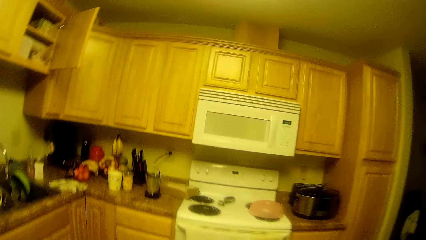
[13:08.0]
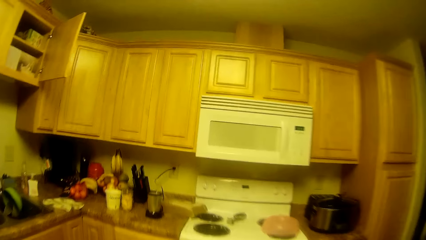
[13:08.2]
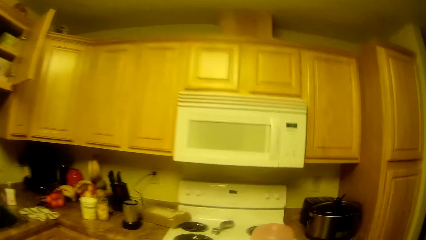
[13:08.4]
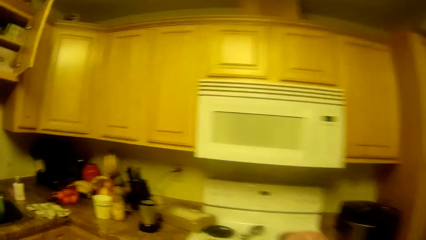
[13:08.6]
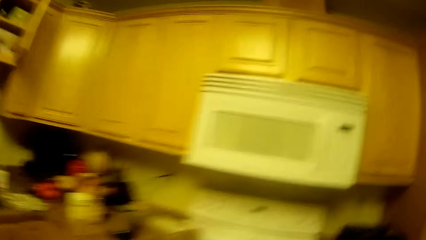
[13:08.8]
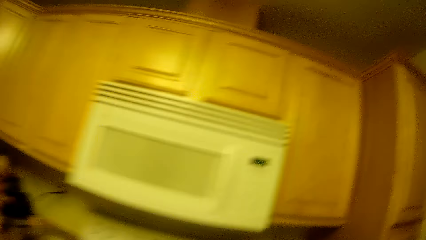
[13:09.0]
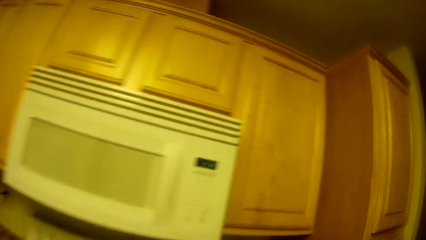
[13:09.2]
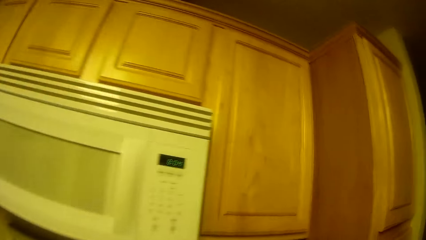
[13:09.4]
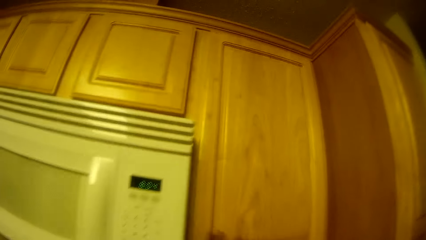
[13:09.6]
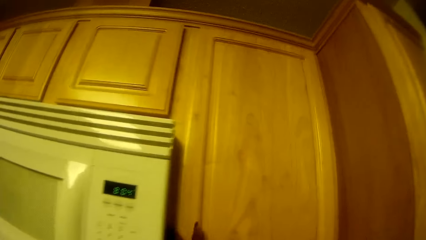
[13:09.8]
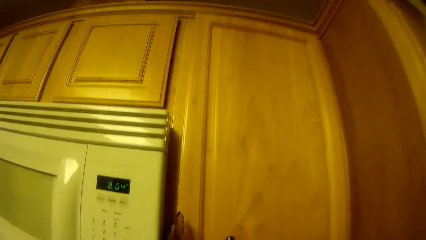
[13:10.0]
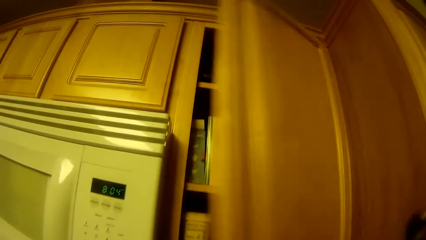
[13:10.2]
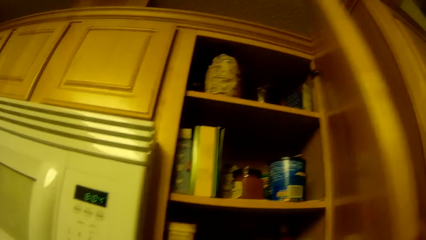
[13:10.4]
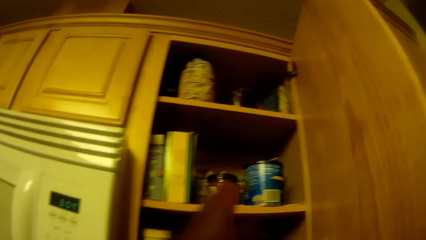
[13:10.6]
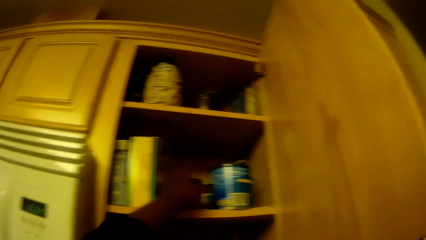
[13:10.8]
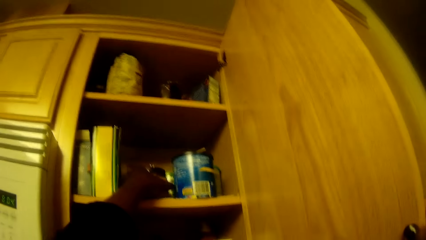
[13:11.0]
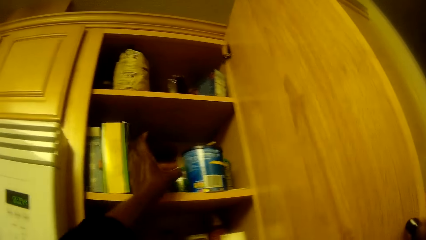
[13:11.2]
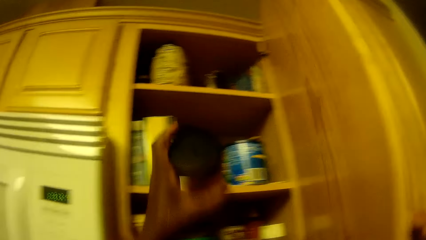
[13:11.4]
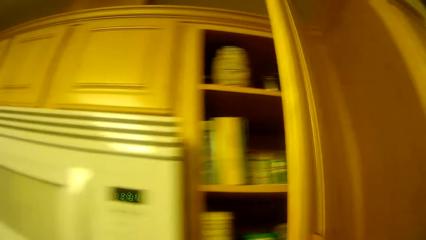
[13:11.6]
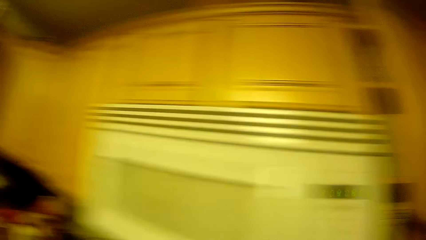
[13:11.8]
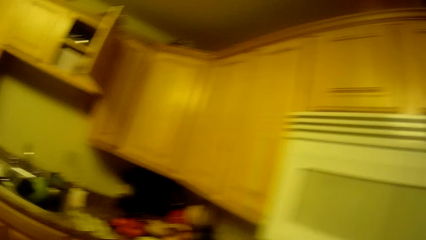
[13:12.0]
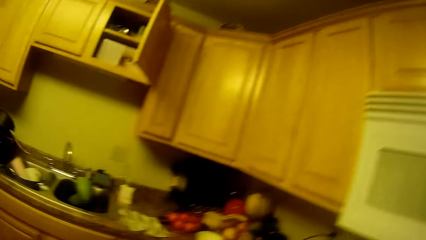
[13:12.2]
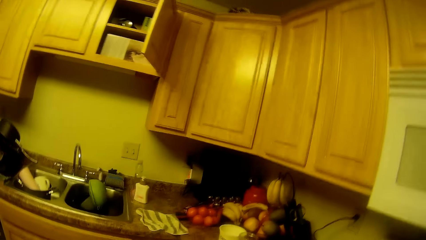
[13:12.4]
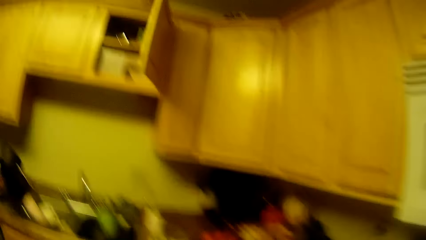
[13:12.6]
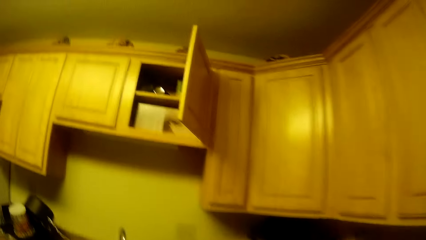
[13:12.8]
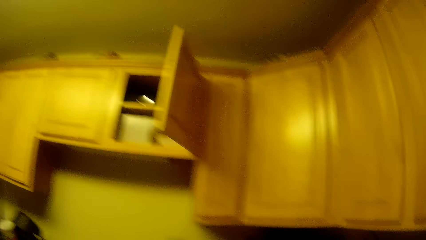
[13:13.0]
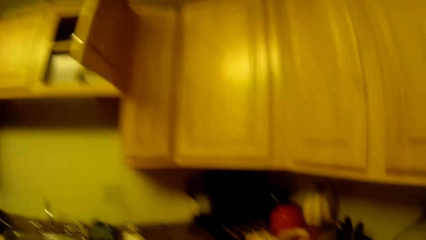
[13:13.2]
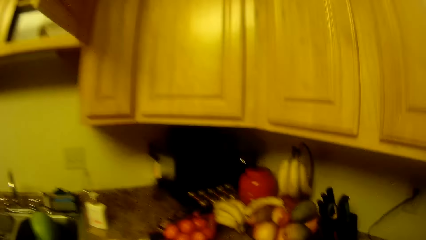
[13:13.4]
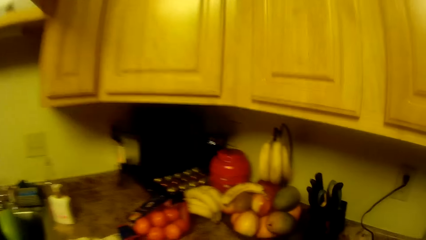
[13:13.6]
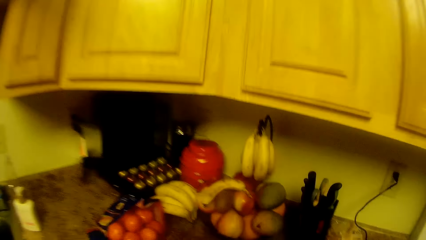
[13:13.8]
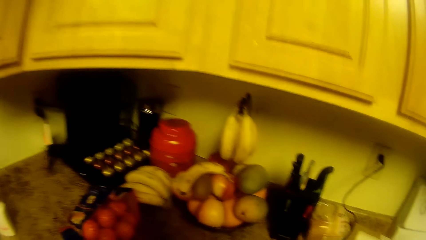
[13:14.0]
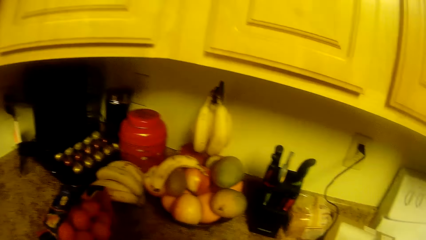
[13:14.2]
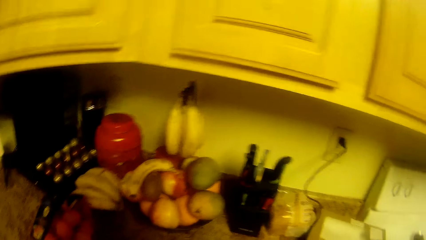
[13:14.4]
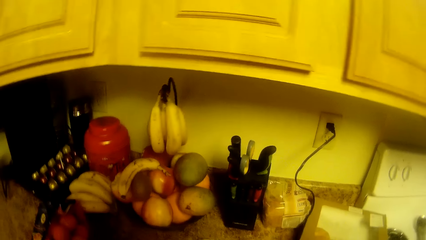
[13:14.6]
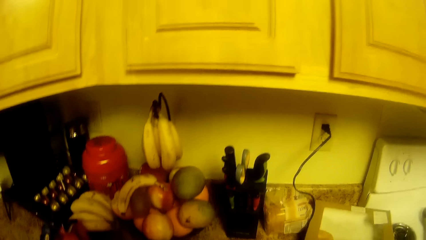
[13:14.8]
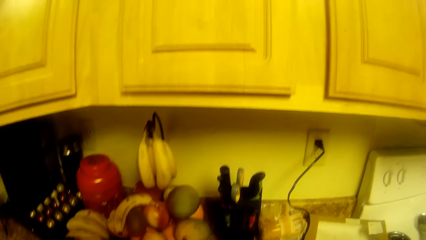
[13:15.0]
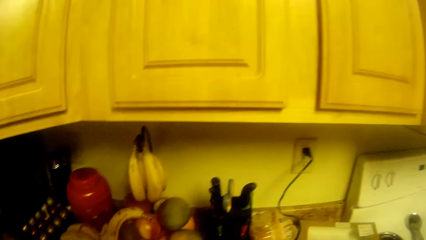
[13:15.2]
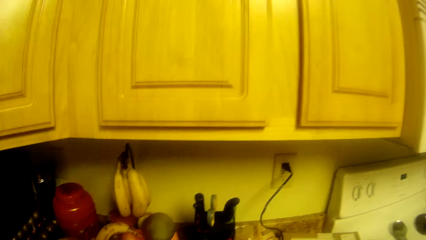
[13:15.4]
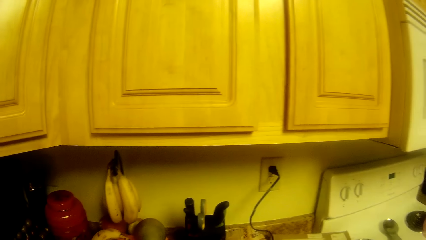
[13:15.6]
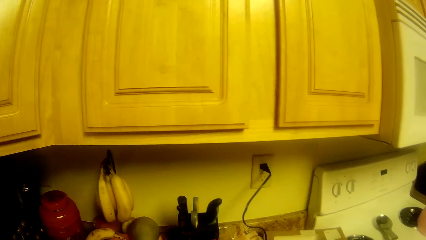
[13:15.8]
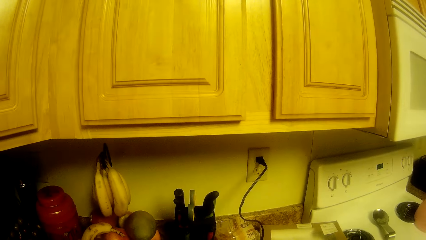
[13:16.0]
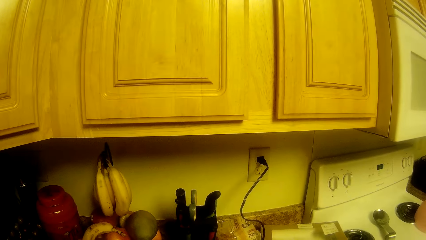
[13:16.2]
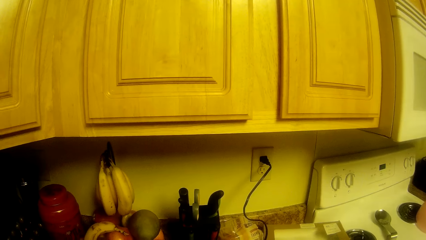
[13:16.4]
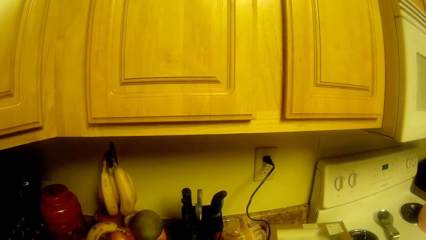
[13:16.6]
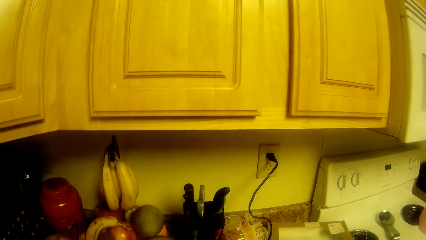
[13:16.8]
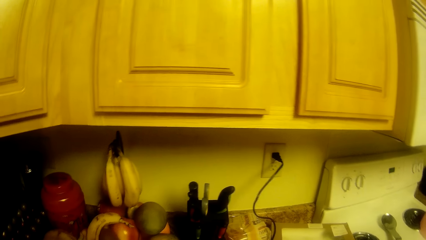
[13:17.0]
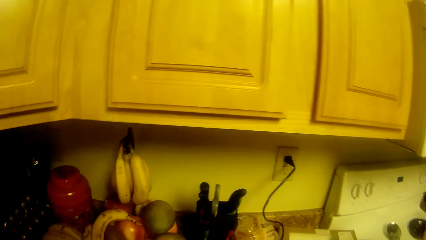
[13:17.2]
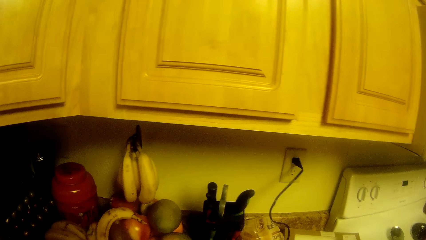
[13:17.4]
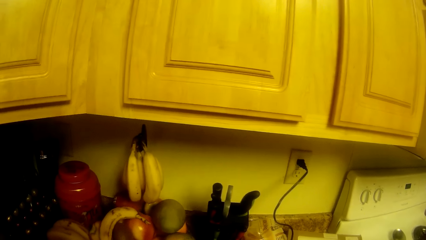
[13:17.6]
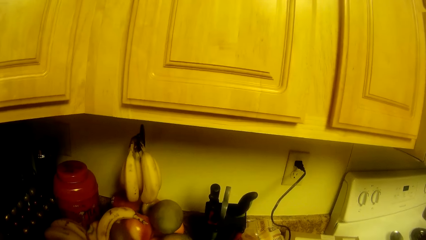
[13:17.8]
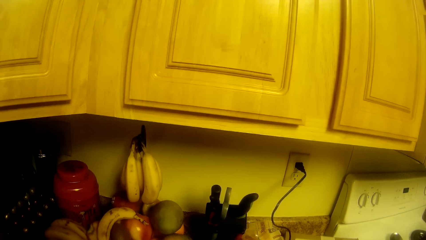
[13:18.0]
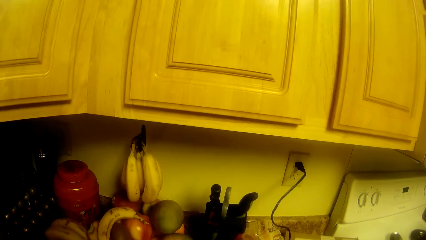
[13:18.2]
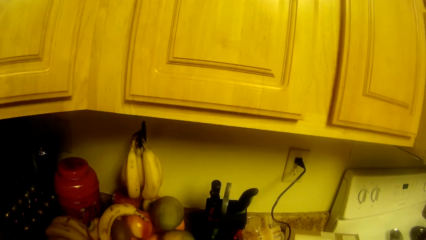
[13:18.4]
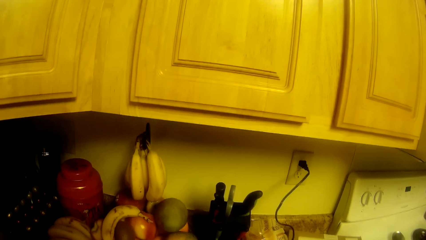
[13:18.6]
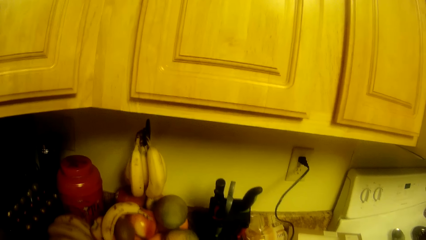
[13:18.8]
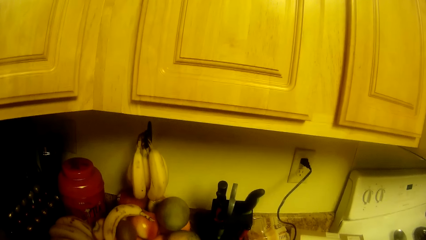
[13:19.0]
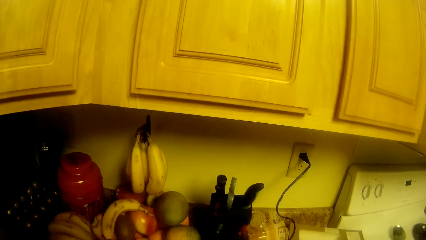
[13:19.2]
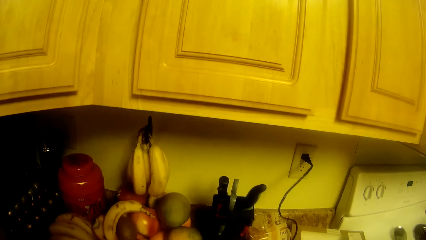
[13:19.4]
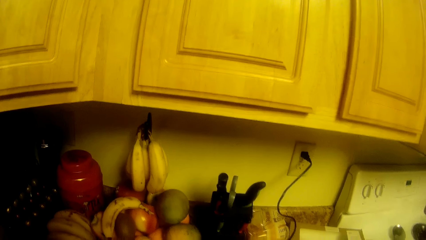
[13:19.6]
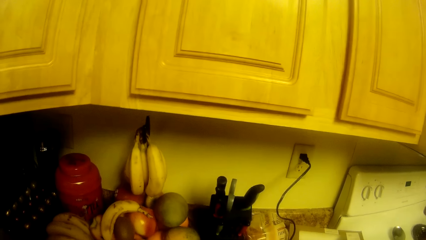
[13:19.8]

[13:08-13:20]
The camera wearer walks towards the cooker. She opens a kitchen cabinet door with her left hand. She takes out a jar of jam from the kitchen cabinet with her left hand. She closes the cabinet door. She looks around the sink table.

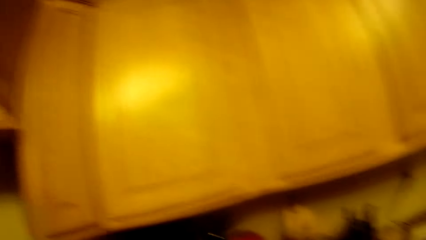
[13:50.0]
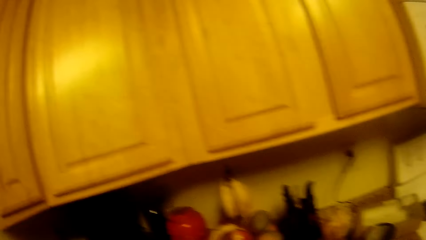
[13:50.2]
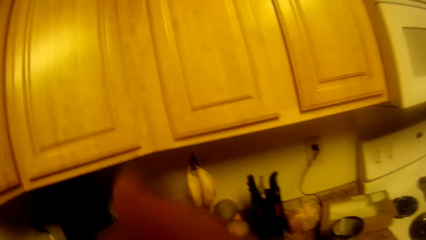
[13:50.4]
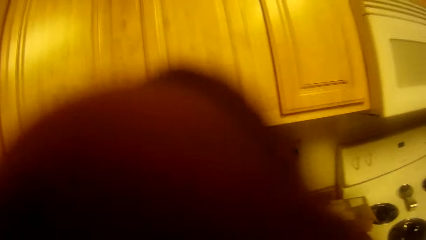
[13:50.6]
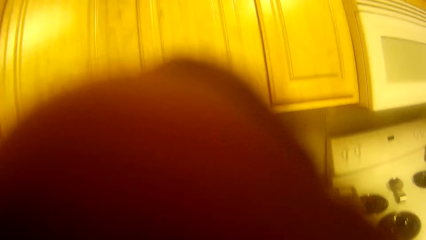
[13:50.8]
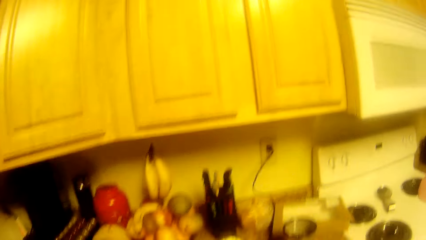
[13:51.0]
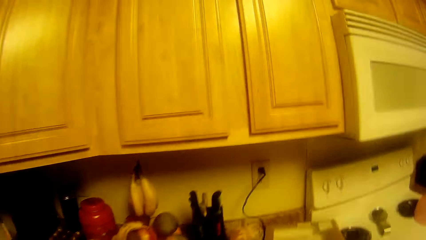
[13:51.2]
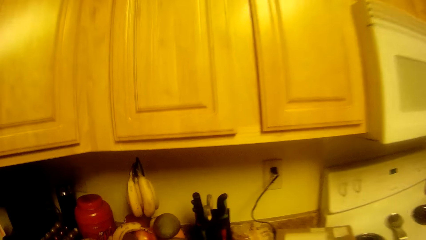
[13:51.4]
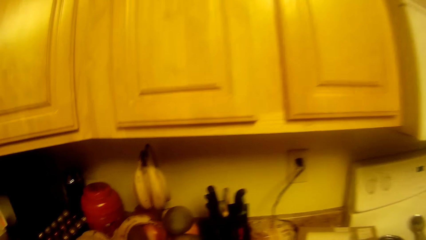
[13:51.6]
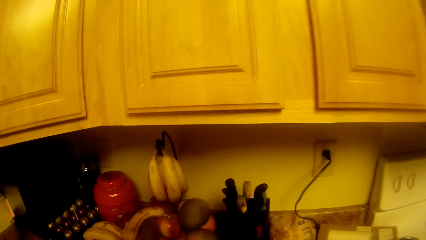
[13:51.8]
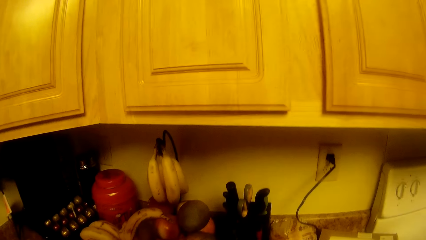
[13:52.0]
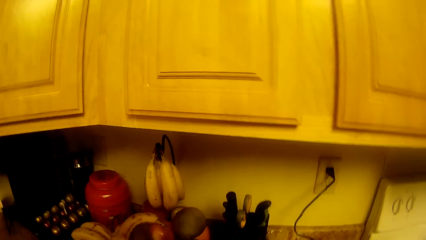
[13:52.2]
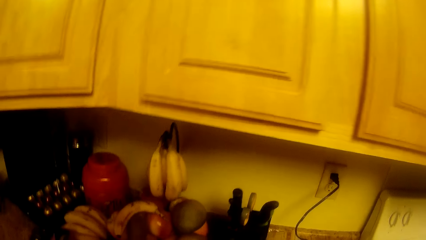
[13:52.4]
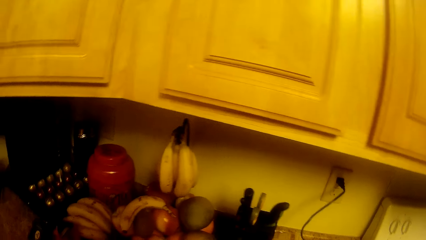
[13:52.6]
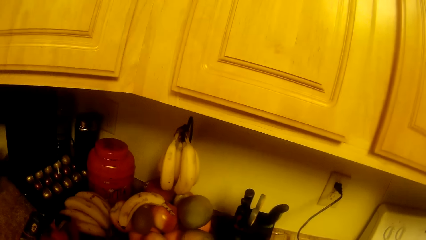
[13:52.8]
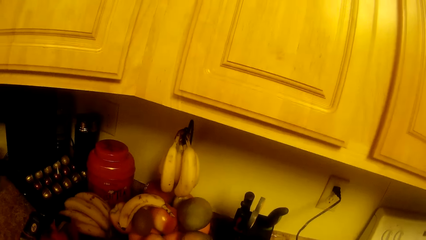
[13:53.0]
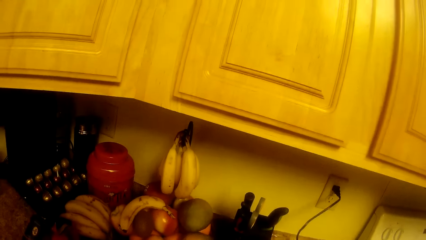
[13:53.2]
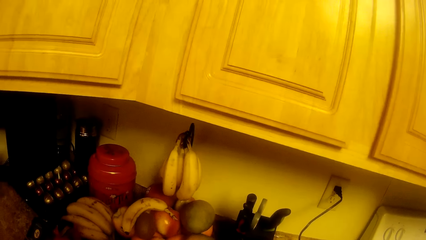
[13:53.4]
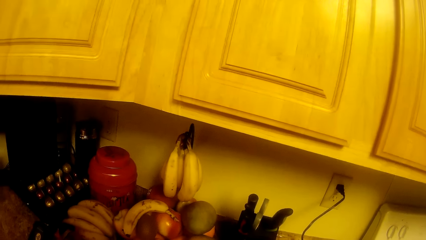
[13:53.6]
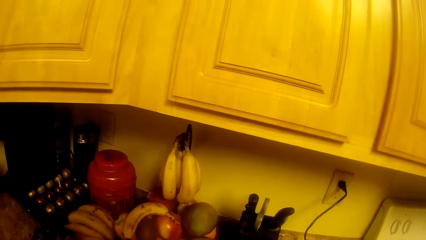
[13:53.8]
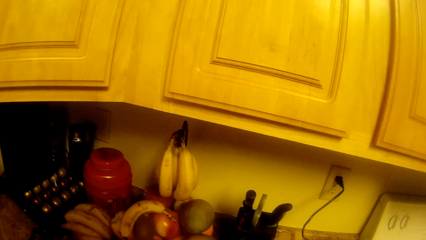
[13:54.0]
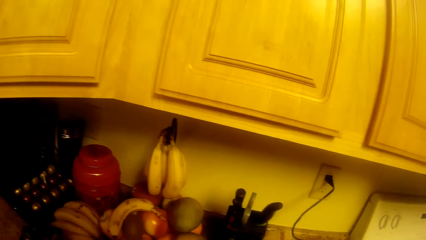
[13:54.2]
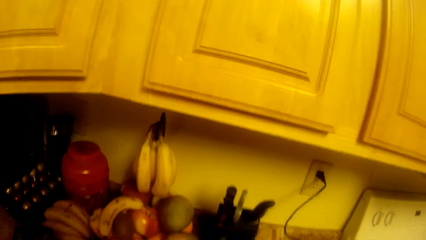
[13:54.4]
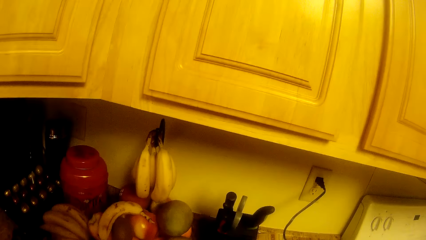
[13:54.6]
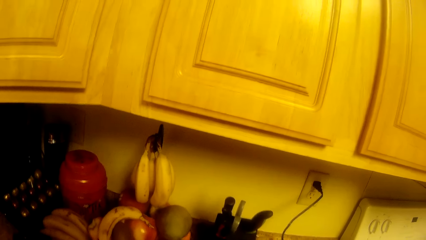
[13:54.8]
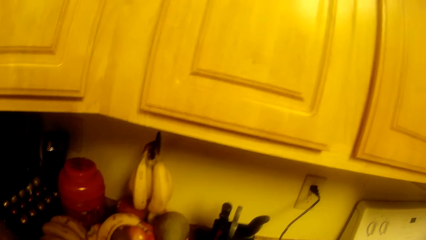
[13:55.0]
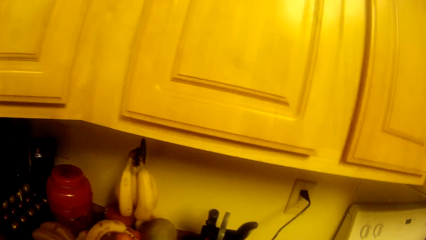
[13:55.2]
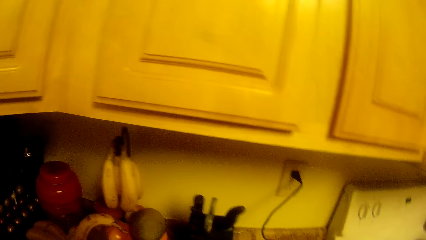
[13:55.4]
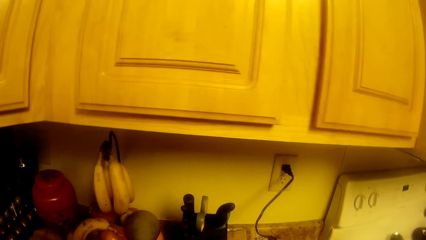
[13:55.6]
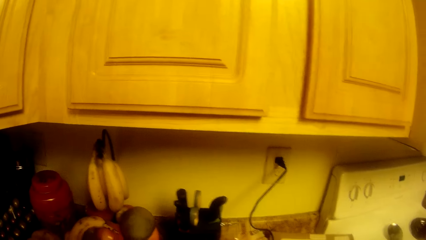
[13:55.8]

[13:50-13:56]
The camera wearer closes the cabinet. They do something.
